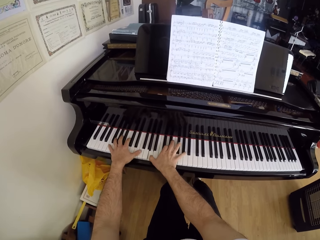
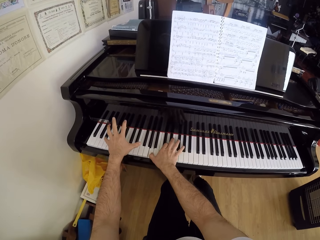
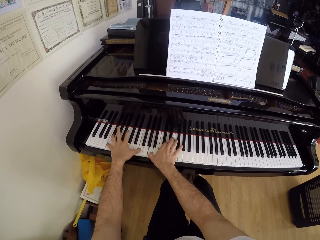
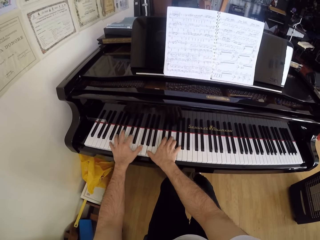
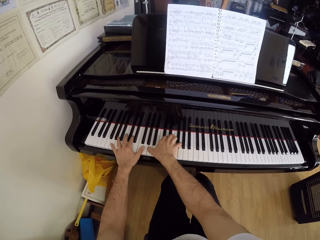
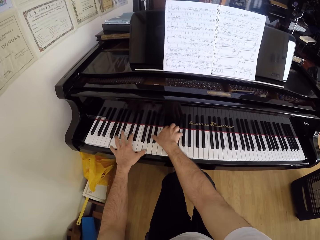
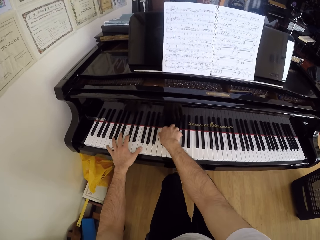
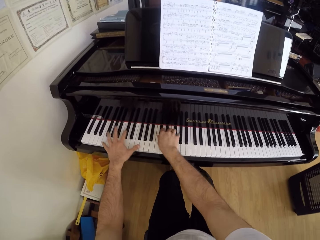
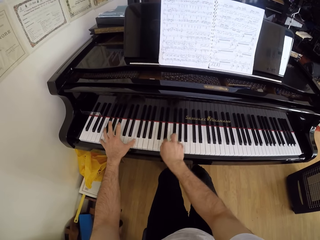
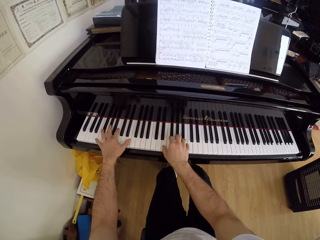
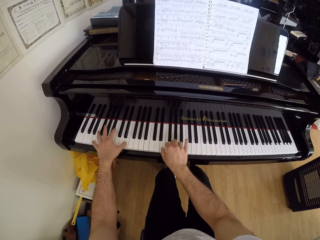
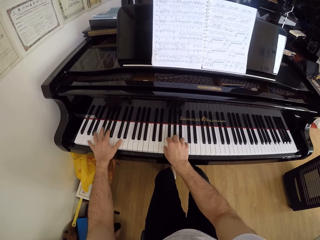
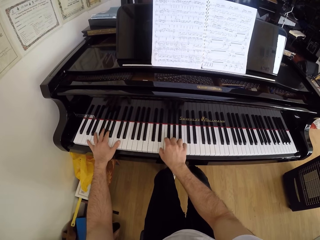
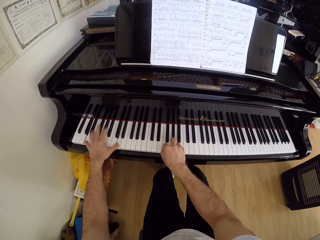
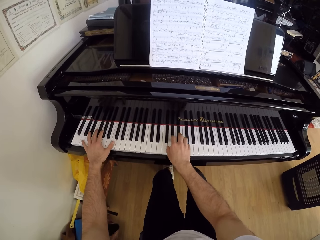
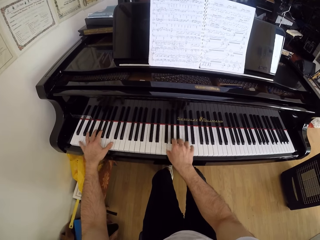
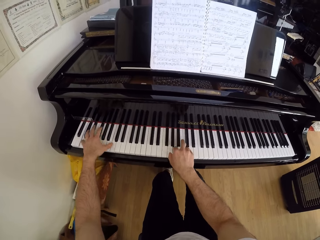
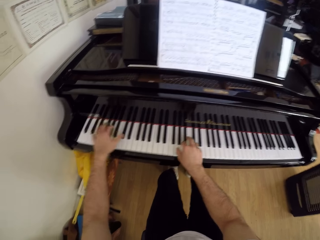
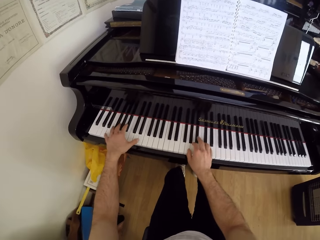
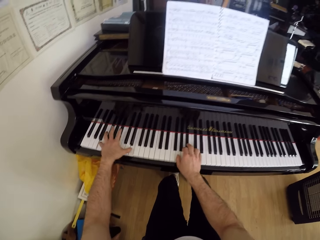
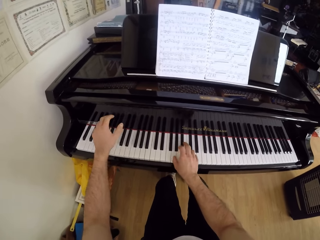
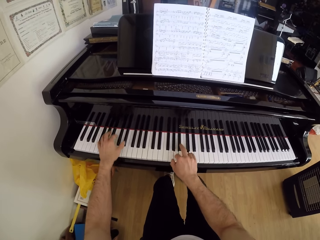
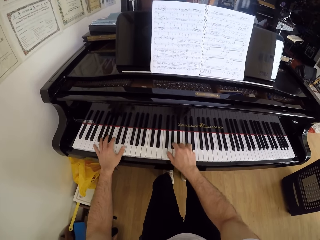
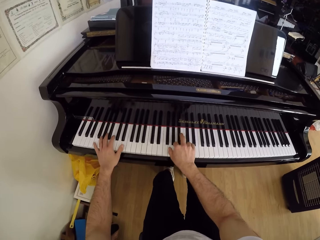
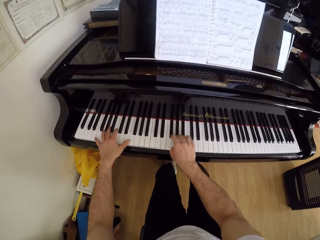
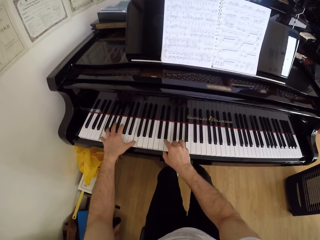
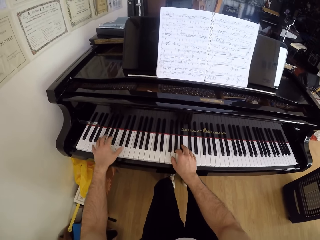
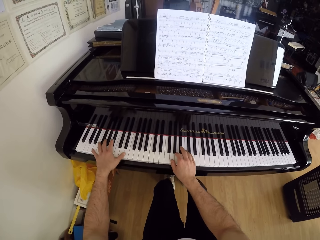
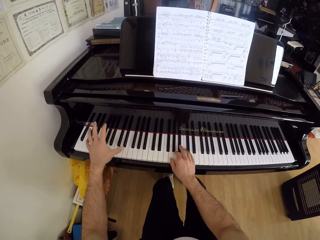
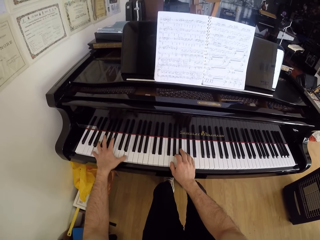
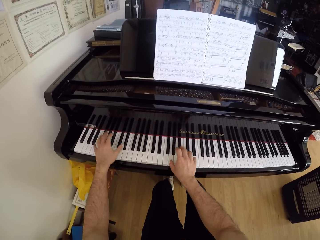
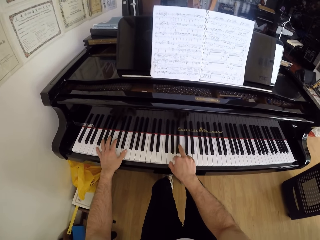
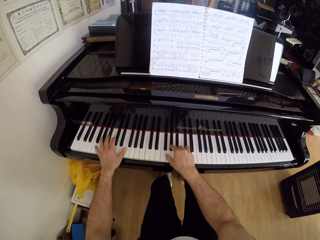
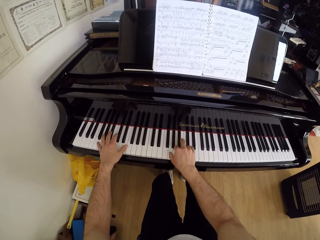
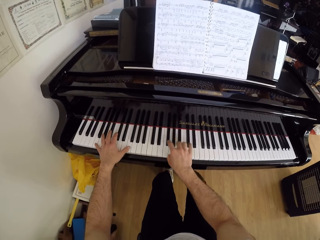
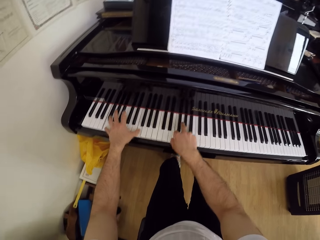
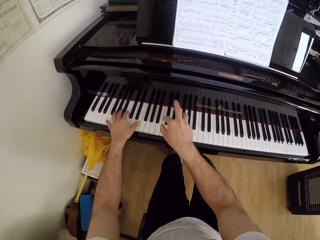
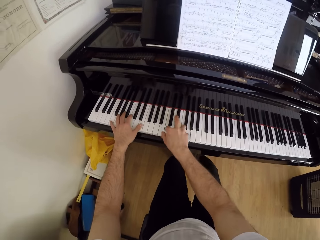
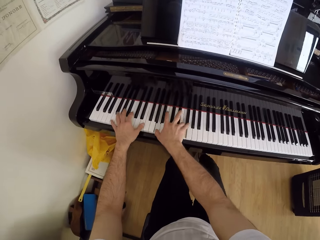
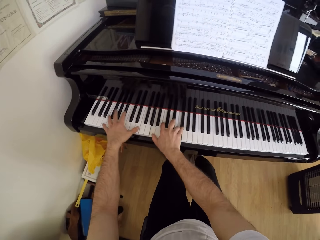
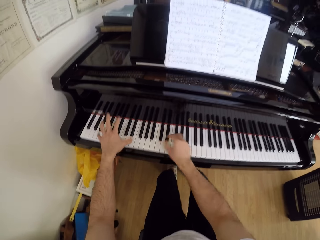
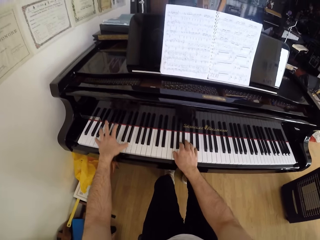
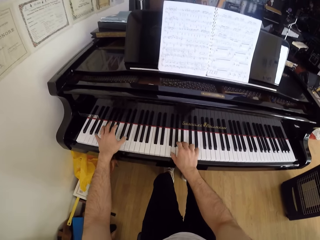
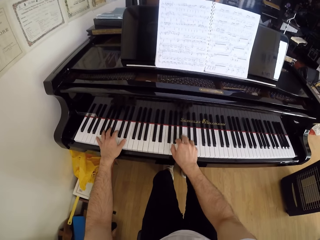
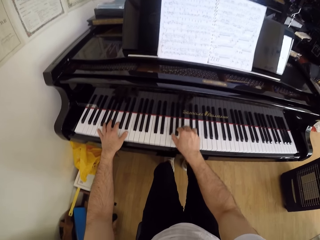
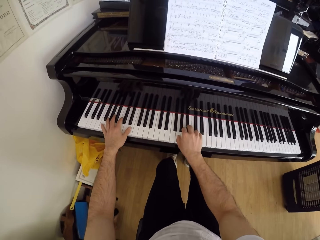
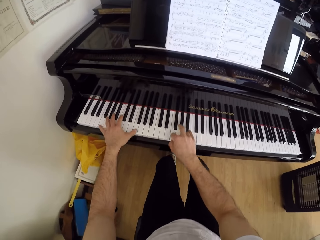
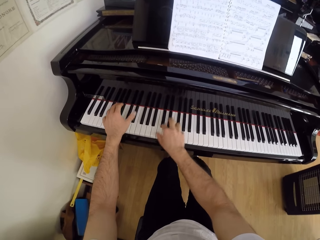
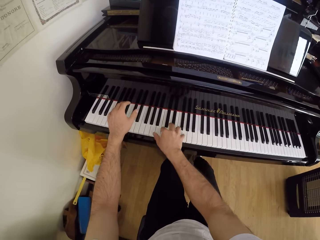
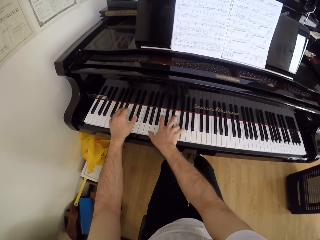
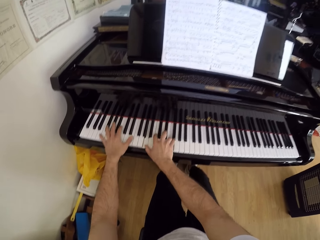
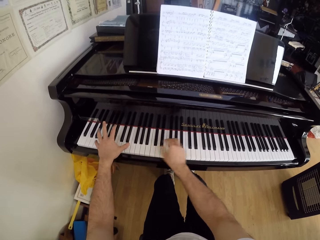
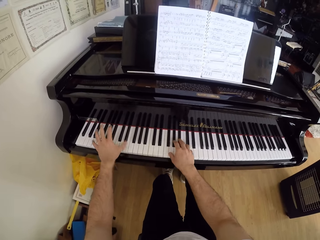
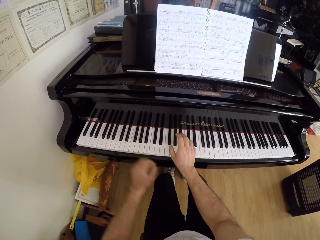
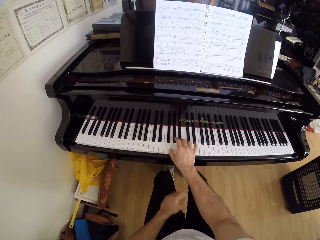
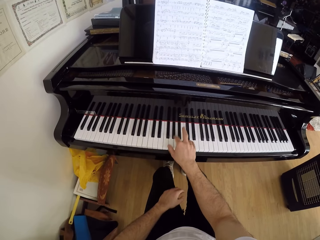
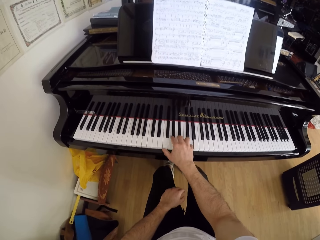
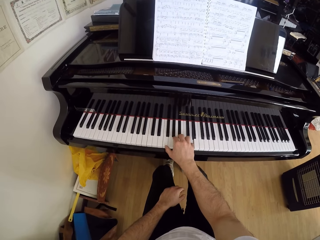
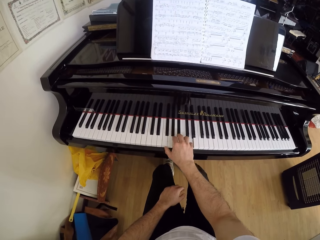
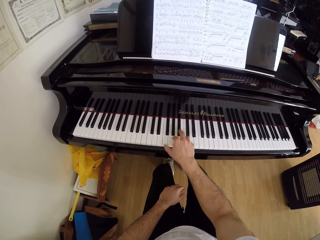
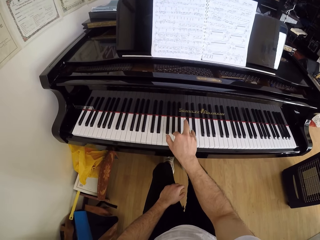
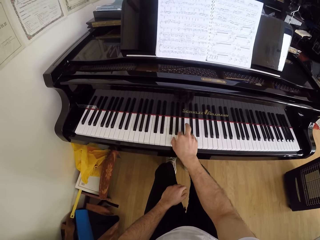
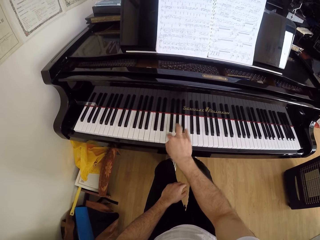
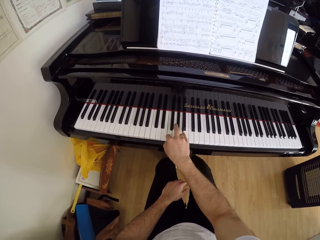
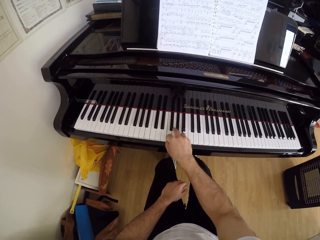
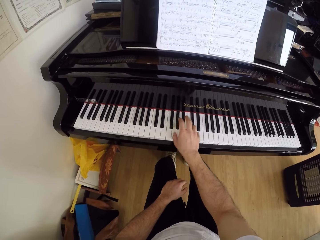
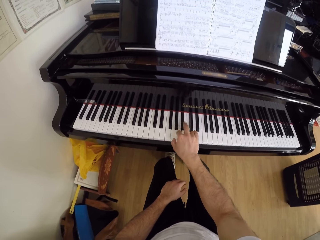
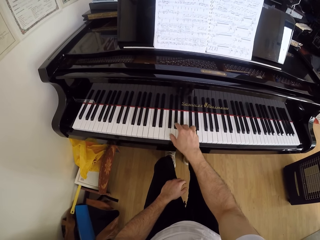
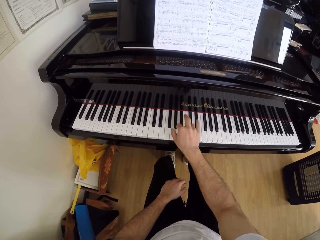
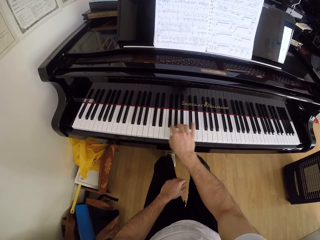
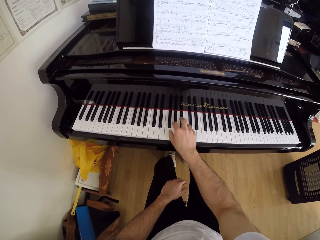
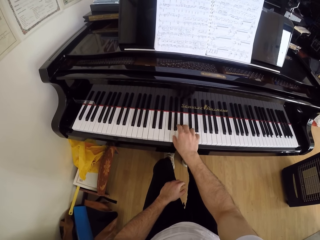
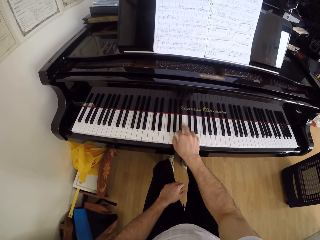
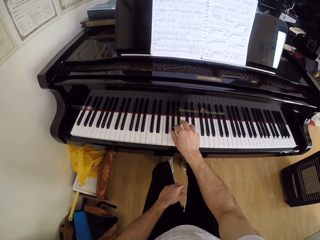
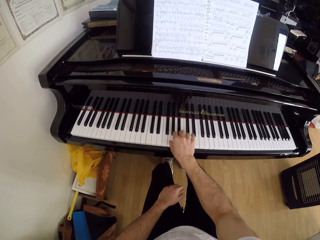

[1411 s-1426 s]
The camera wearer plays the piano with his right hand. He removes the left hand from the piano.

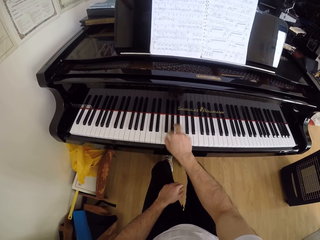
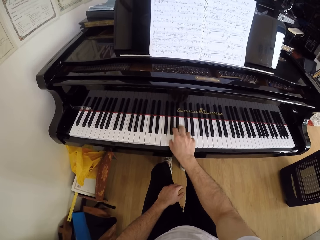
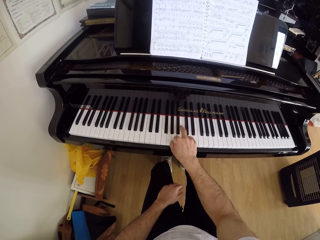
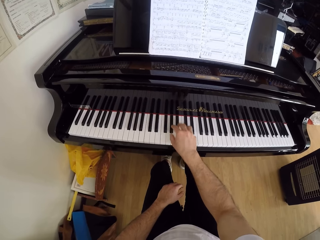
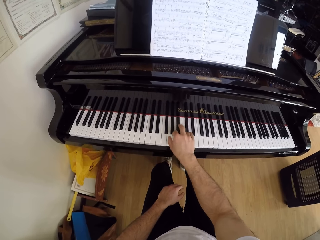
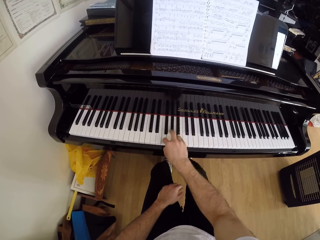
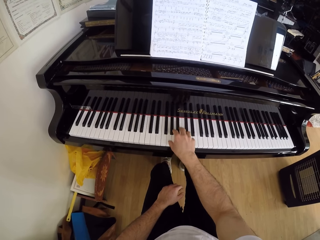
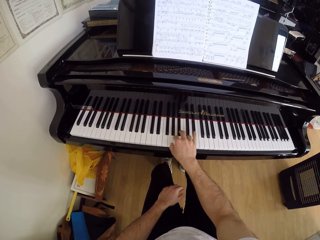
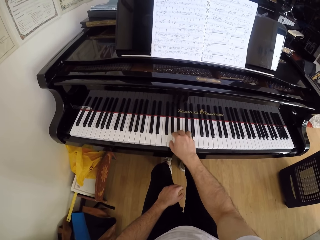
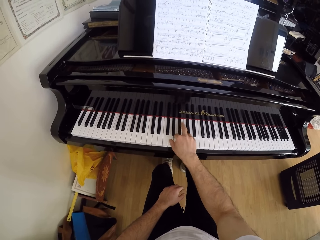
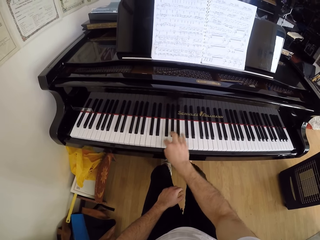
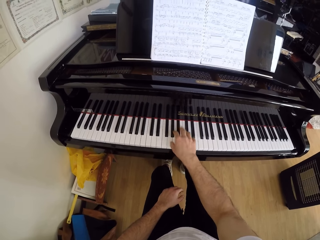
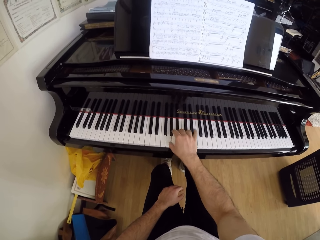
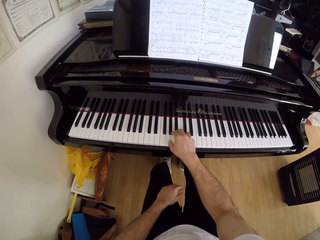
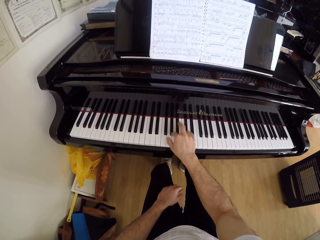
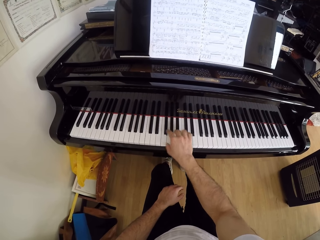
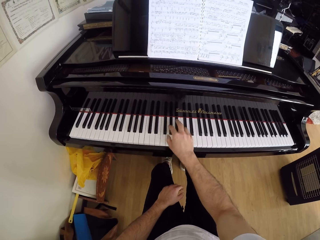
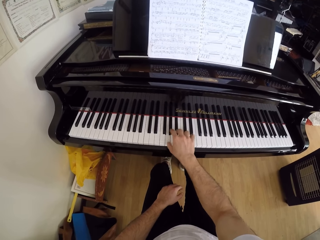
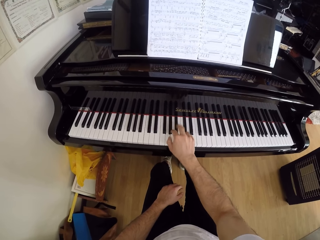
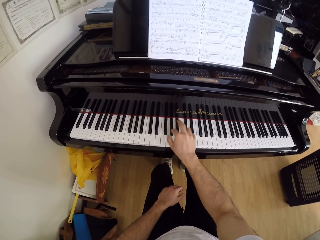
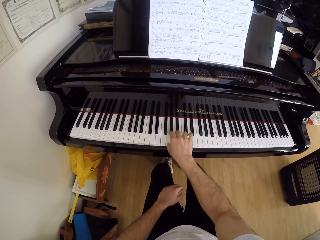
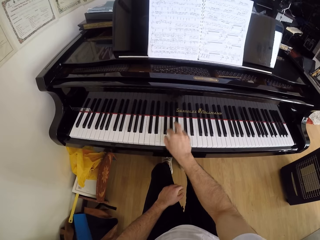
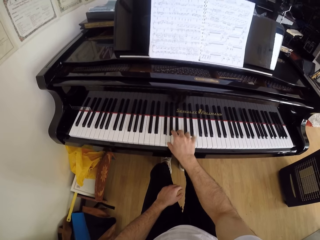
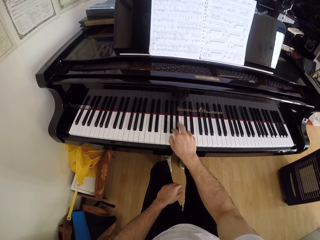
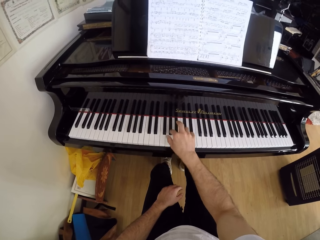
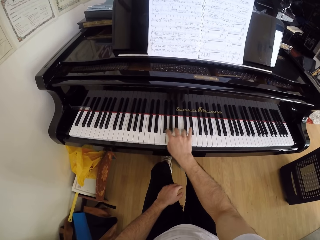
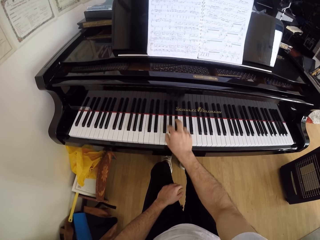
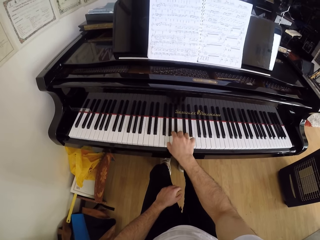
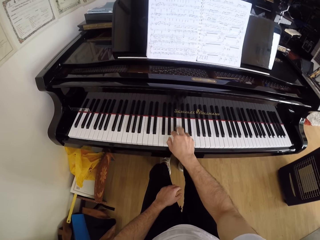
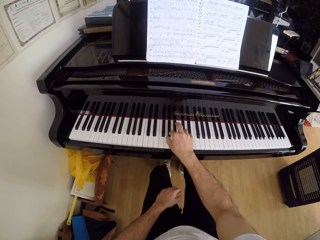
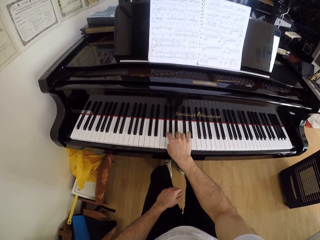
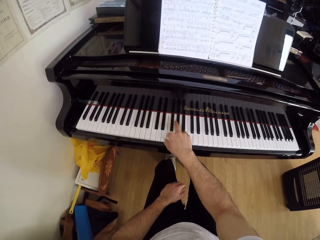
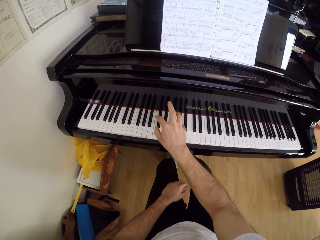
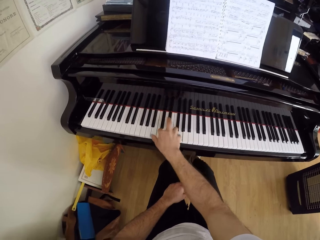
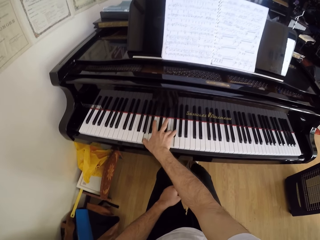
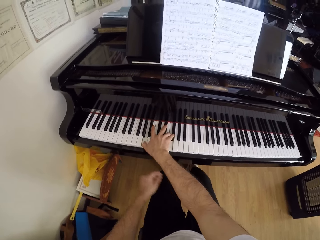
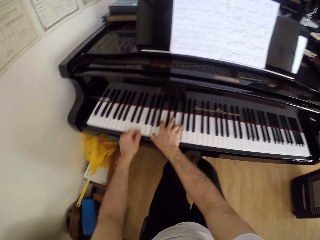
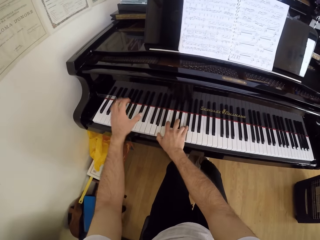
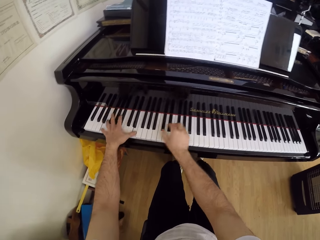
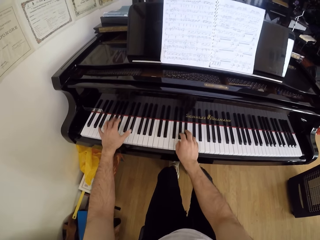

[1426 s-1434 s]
The camera wearer lifts the left hand. They play the piano with both hands.
